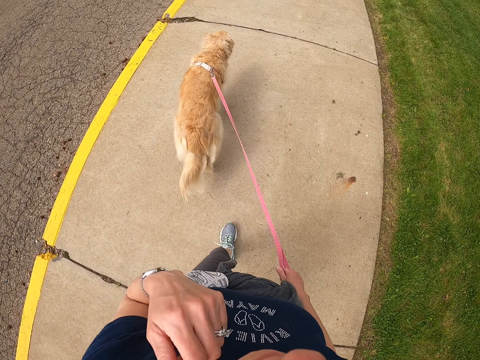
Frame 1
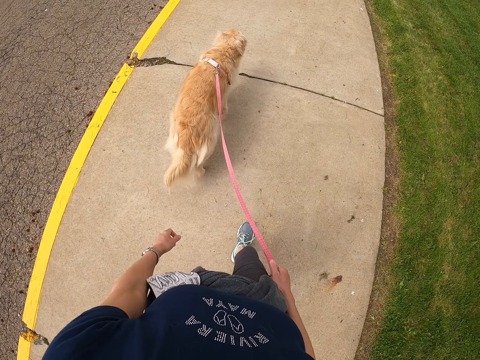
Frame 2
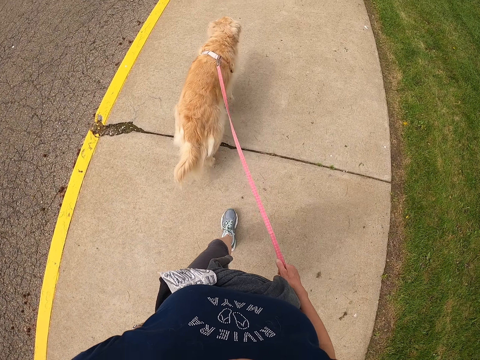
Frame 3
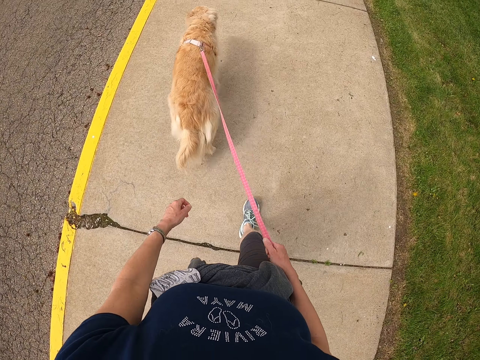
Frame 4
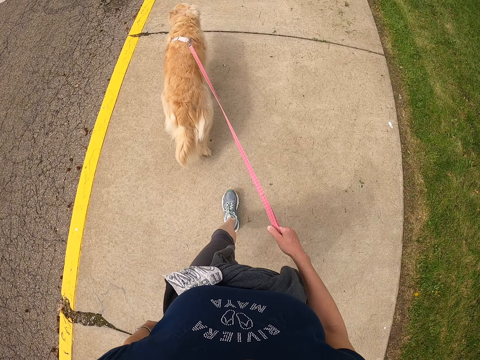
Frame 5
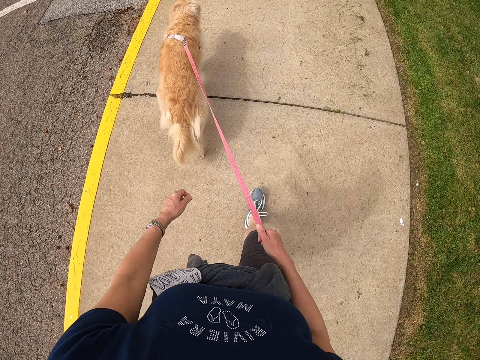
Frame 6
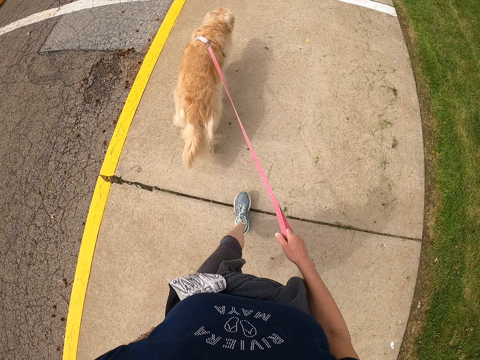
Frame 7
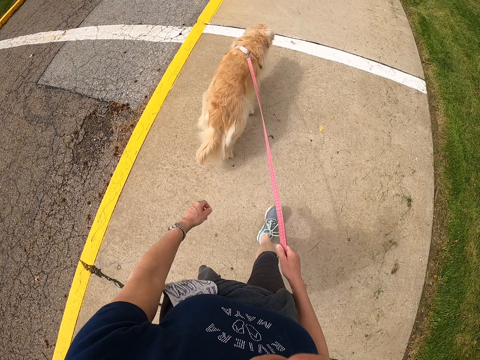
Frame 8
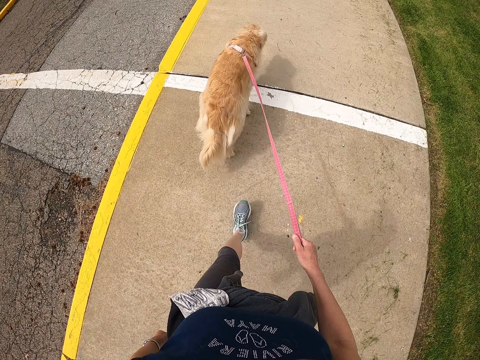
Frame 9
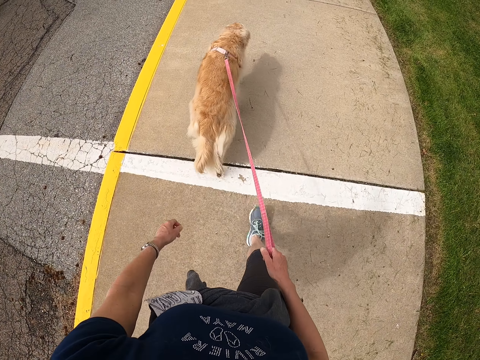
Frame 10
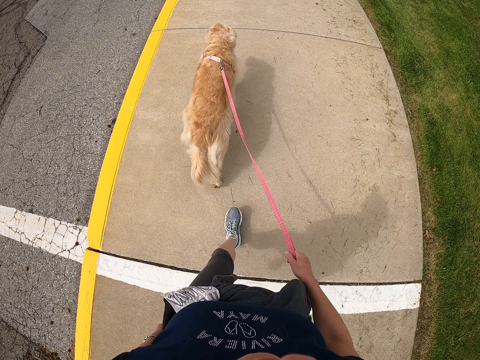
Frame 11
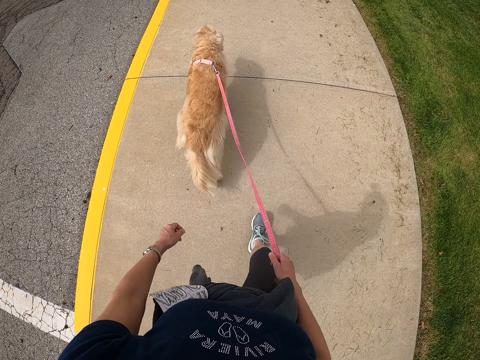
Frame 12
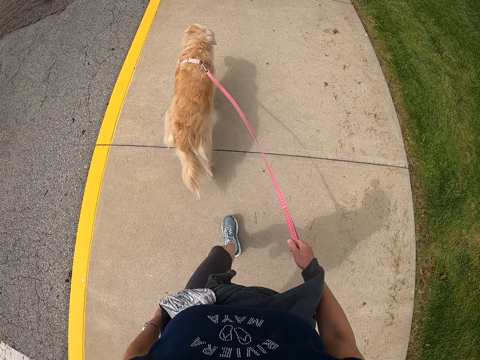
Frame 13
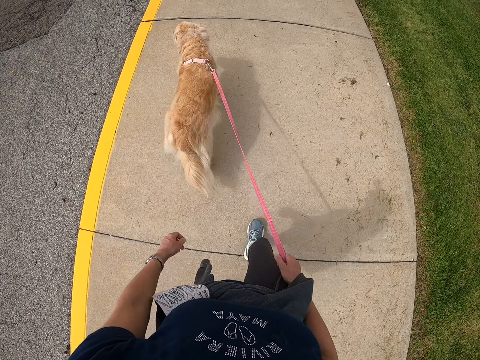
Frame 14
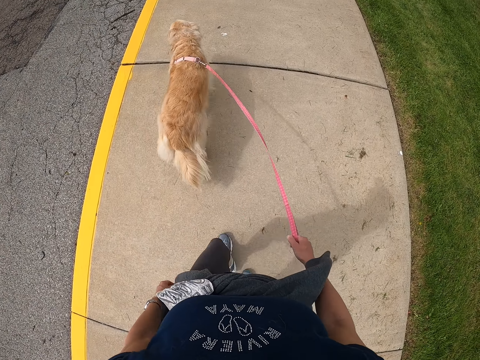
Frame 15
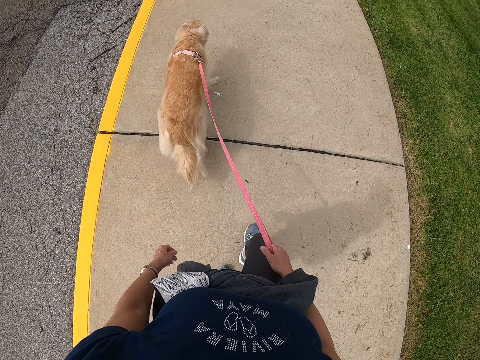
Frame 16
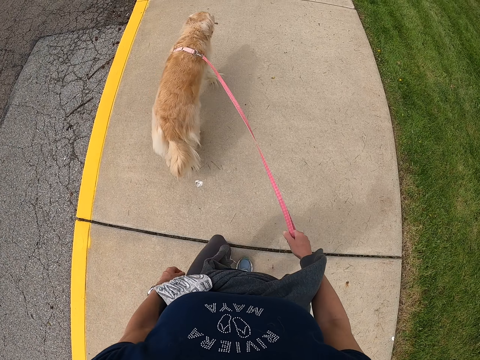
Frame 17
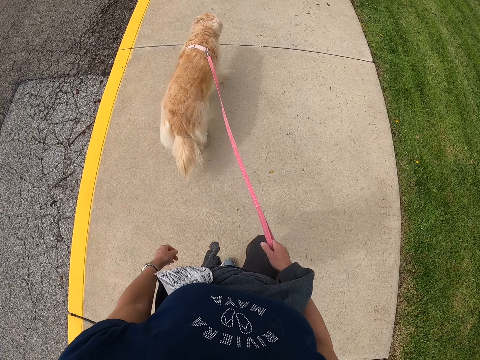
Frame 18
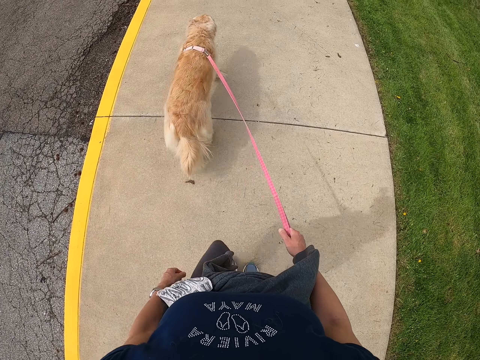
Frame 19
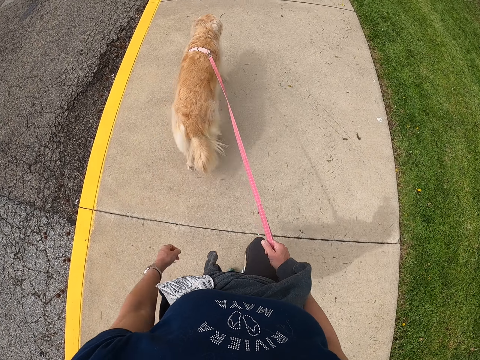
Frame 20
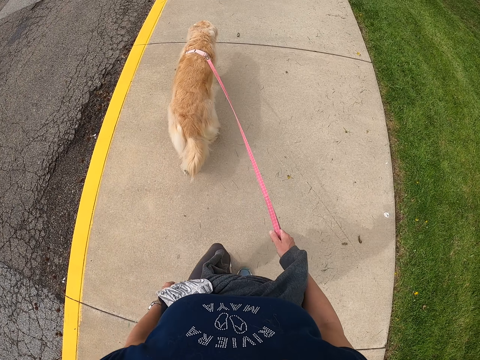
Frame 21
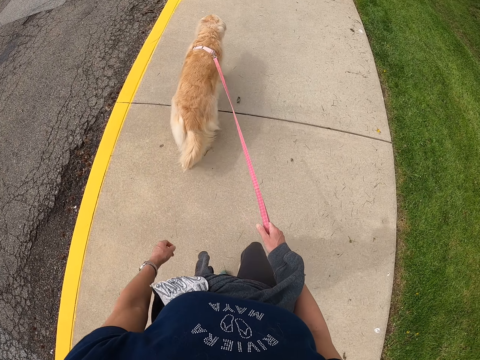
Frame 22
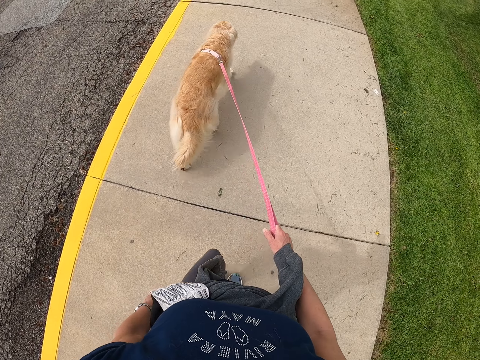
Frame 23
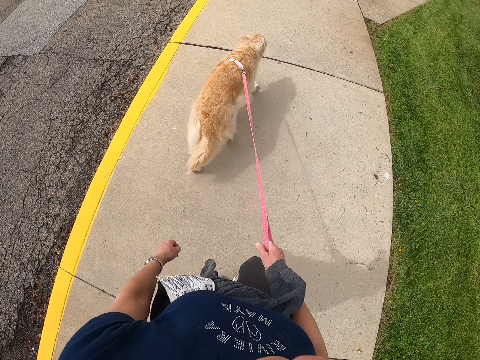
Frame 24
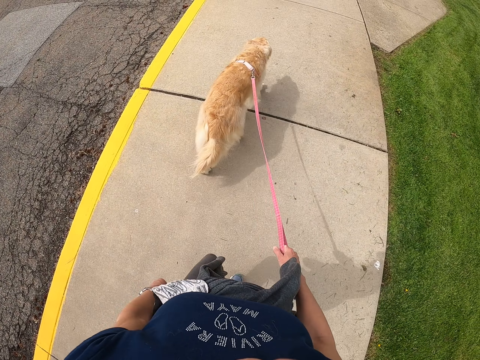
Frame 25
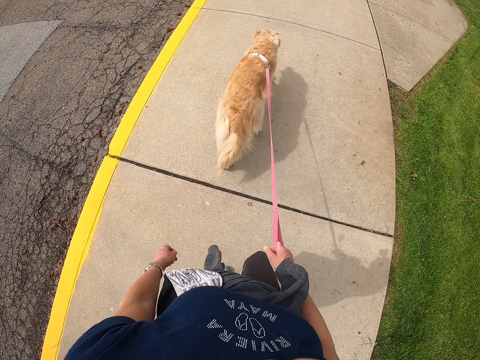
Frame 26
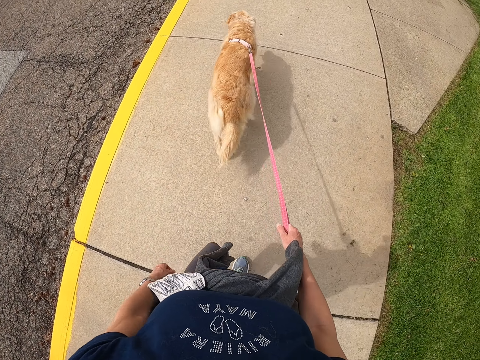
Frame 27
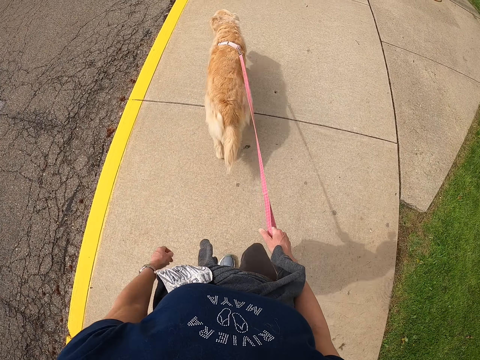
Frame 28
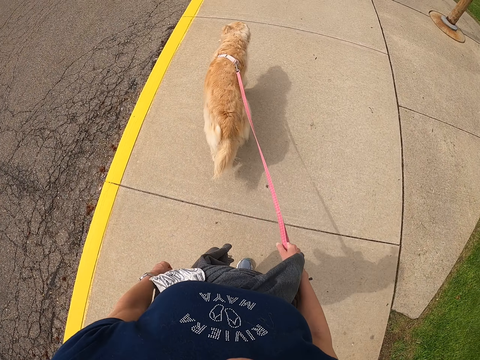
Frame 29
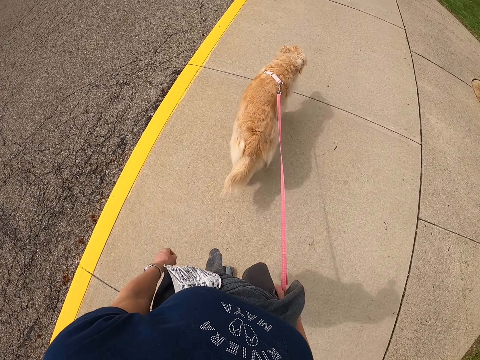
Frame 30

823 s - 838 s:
The camera wearer touches the face. They walk the dog on the road. They walk on a pedestrian walkway.

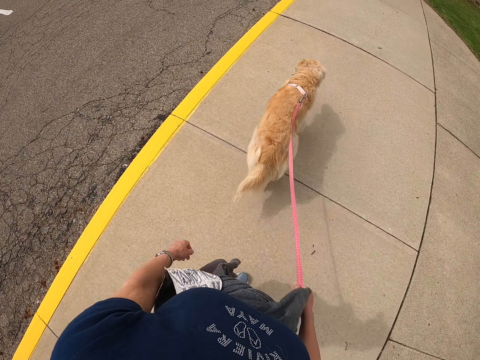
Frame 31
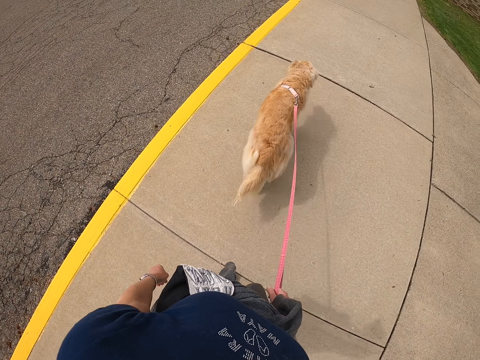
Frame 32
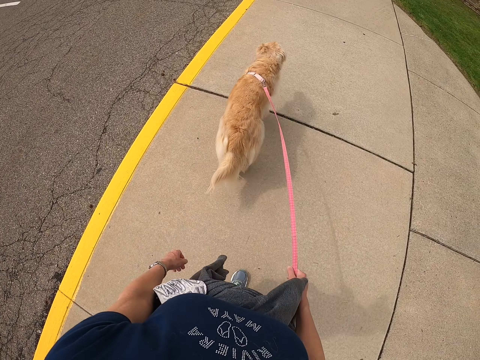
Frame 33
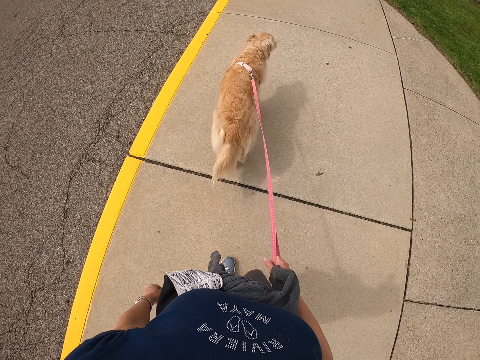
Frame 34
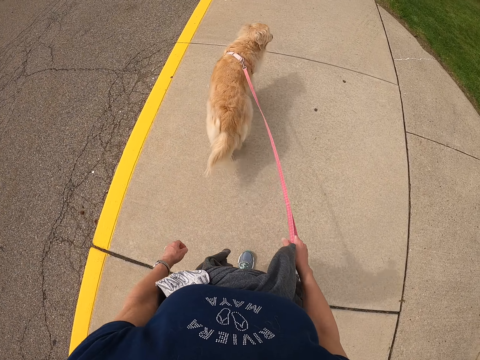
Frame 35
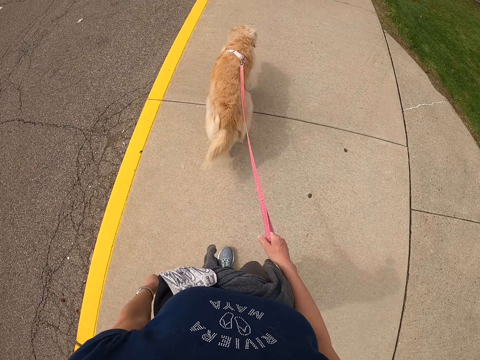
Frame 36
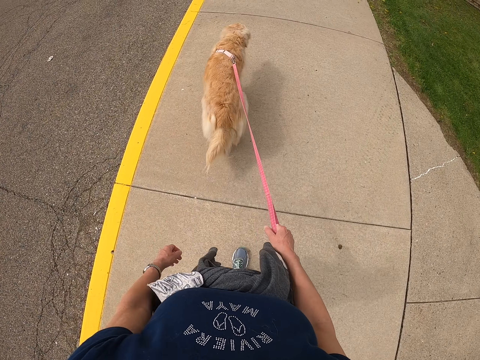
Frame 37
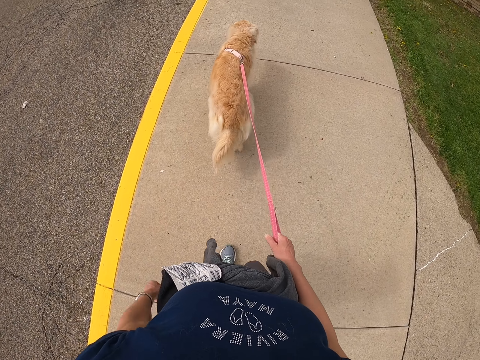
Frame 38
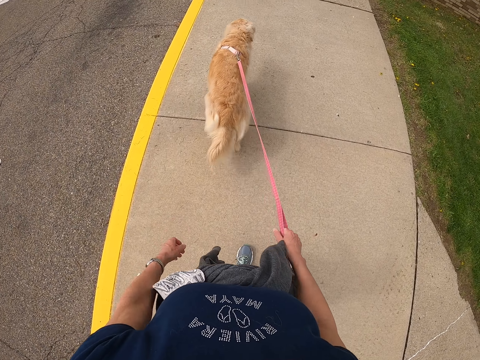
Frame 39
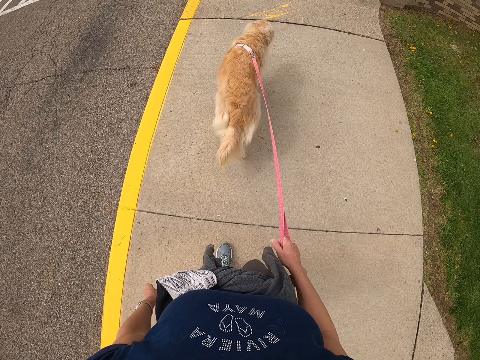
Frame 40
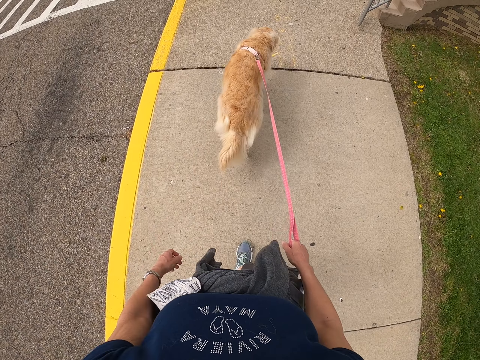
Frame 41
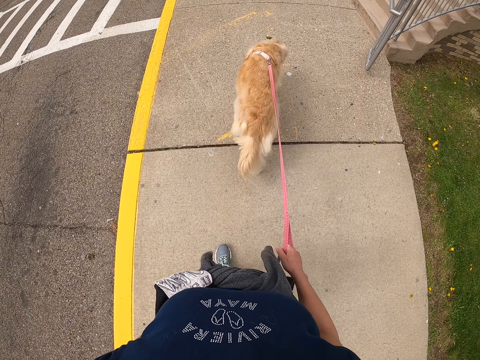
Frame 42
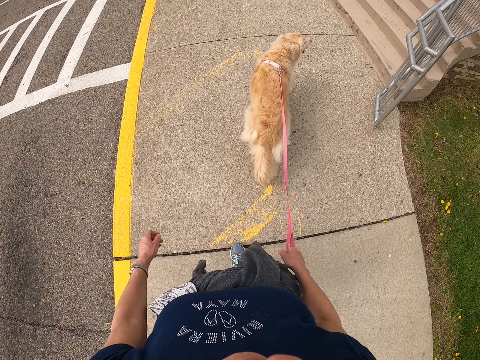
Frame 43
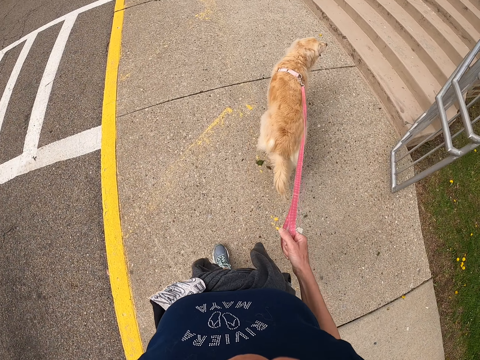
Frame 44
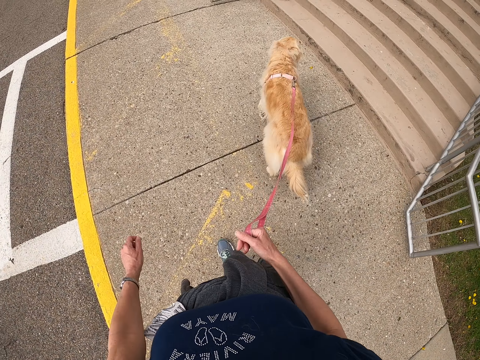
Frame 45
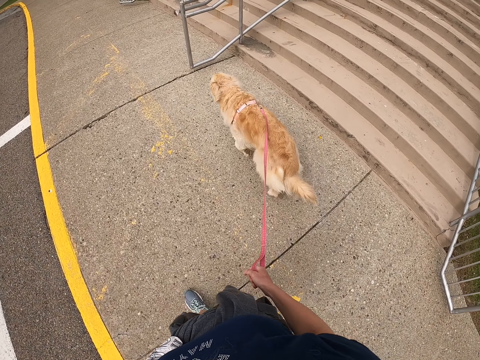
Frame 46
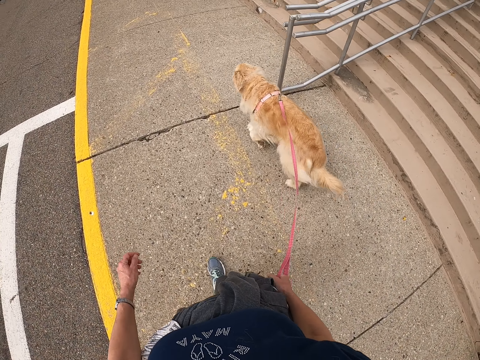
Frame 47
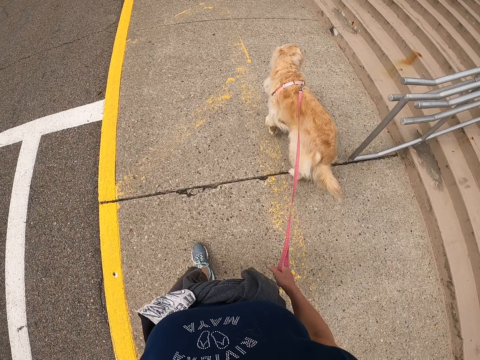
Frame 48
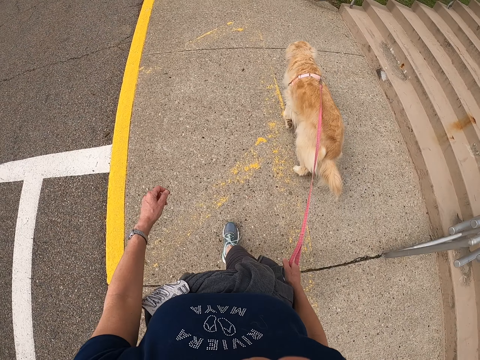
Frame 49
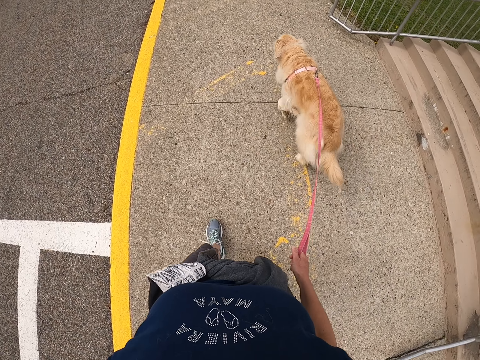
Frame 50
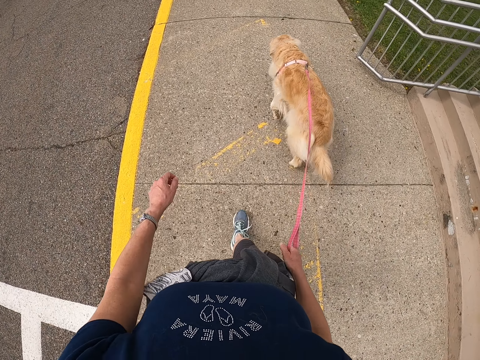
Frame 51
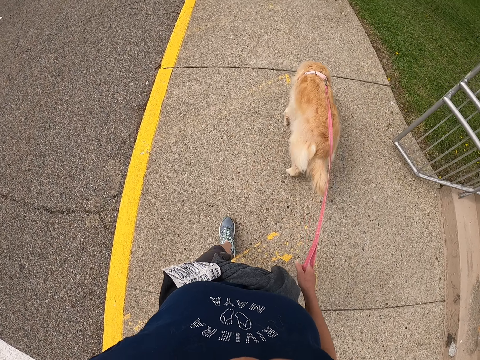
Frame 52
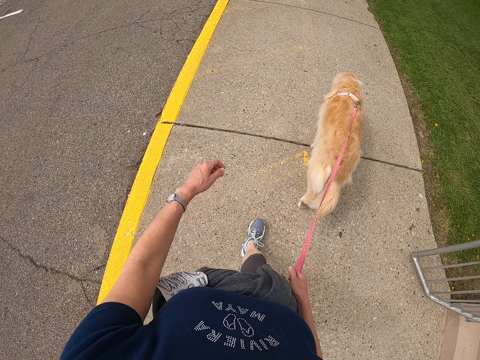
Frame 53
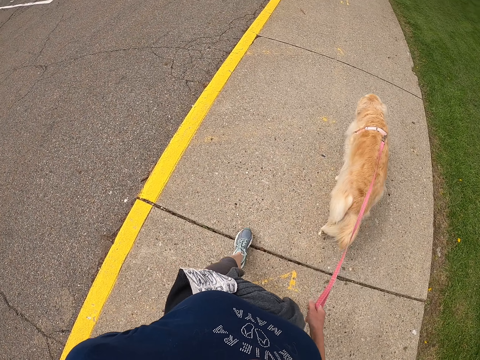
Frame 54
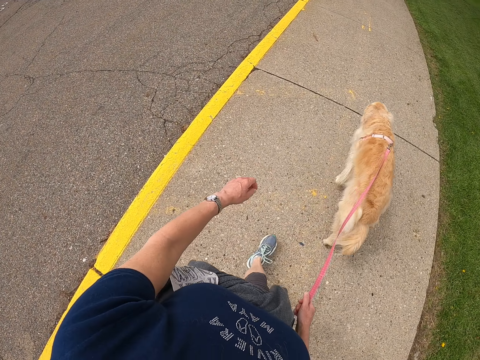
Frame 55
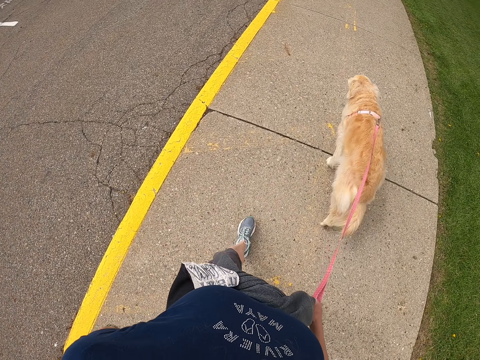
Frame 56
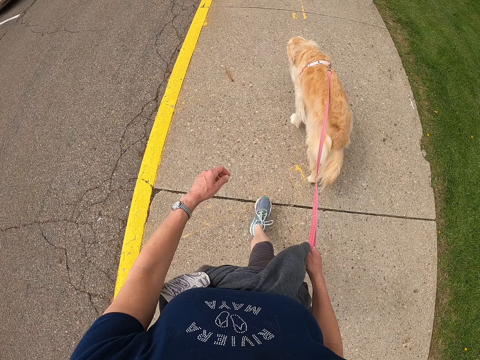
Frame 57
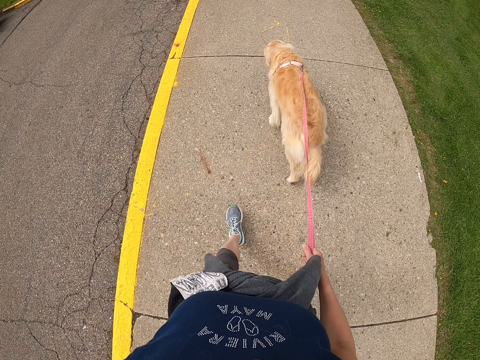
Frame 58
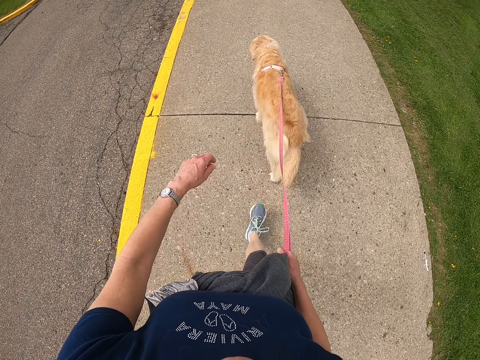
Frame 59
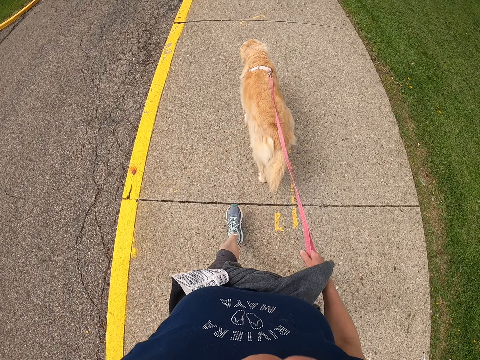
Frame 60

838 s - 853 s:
The camera wearer looks at a staircase. They walk on a pedestrian walkway.
